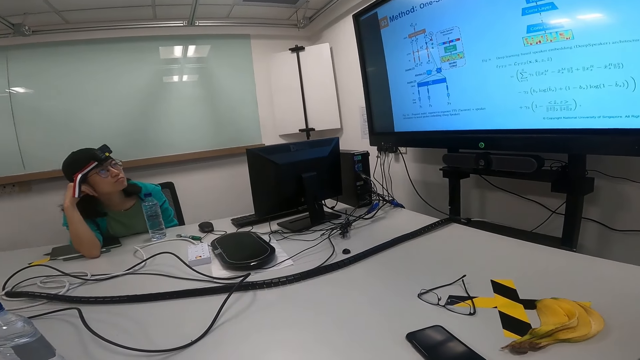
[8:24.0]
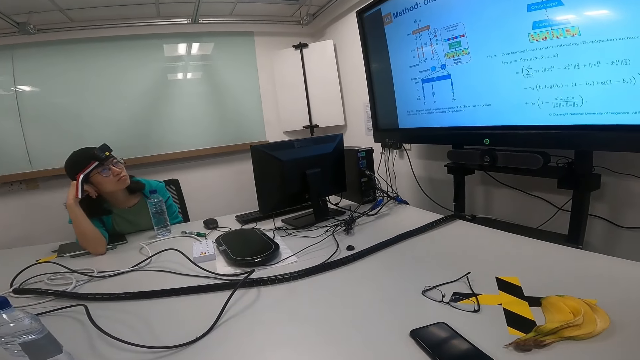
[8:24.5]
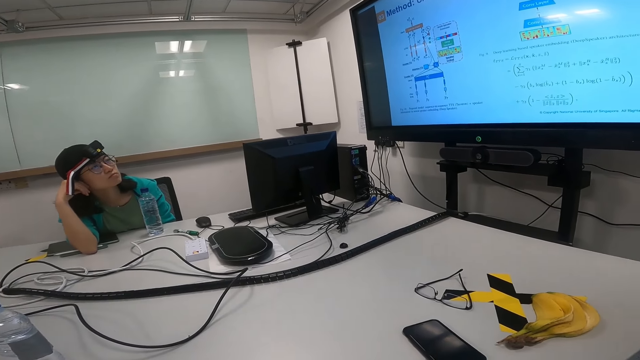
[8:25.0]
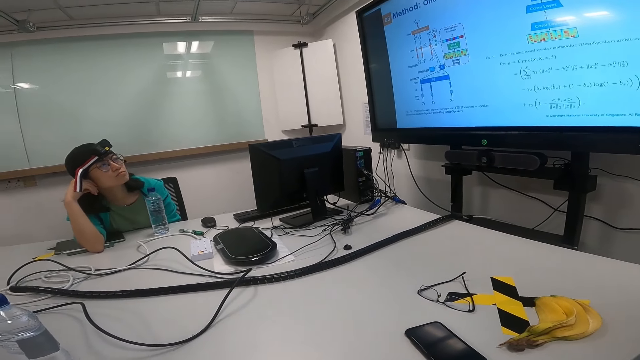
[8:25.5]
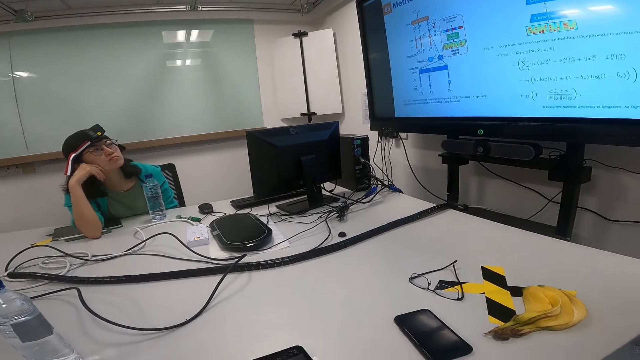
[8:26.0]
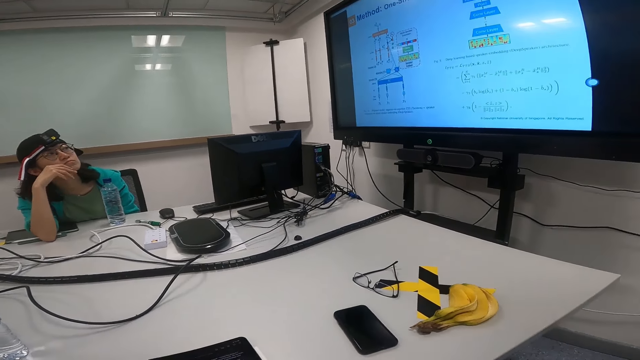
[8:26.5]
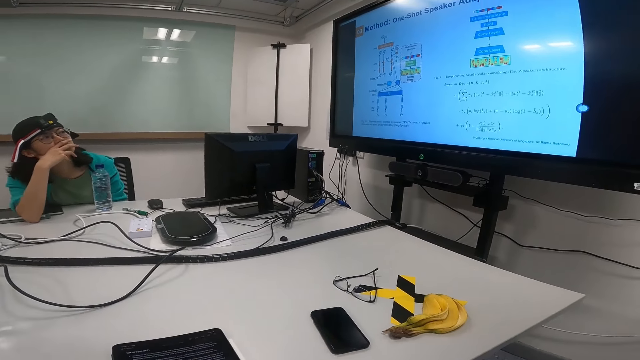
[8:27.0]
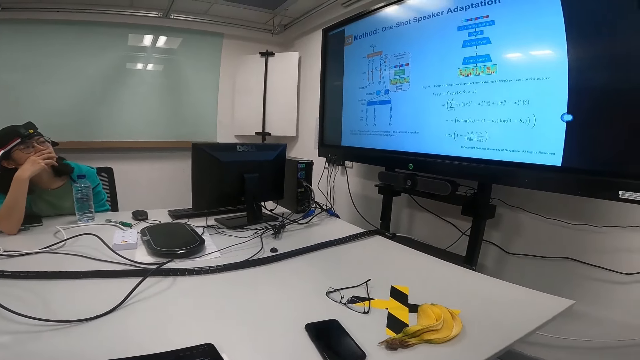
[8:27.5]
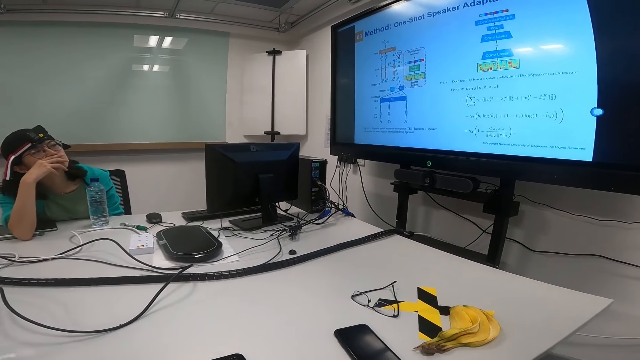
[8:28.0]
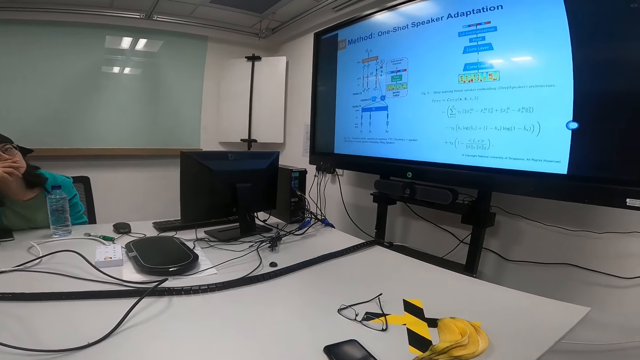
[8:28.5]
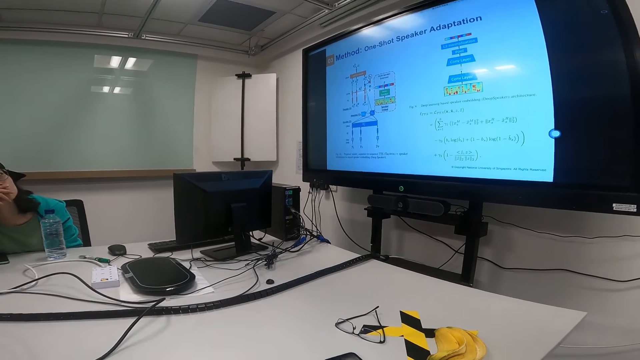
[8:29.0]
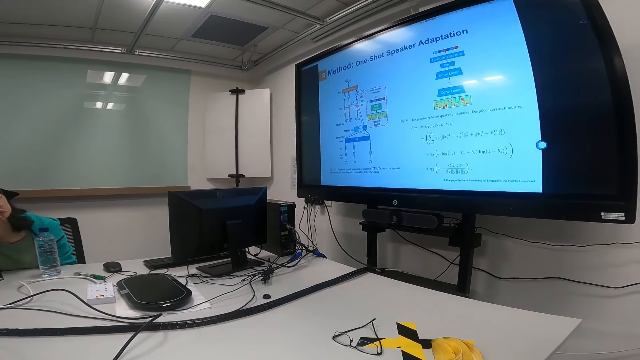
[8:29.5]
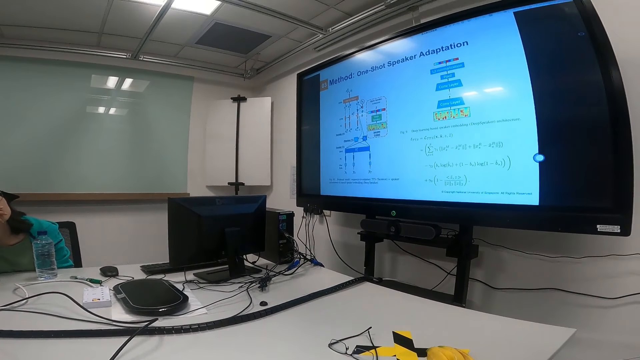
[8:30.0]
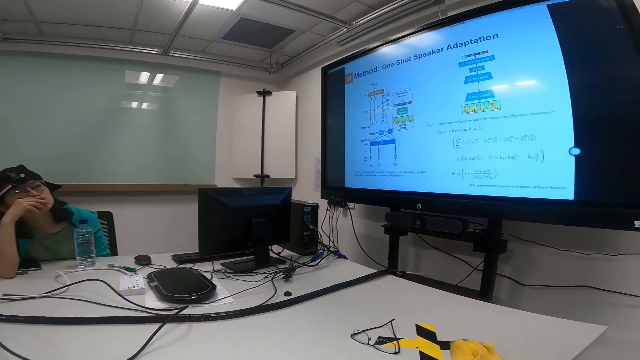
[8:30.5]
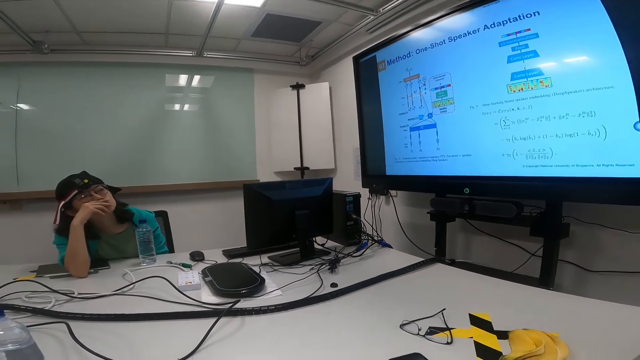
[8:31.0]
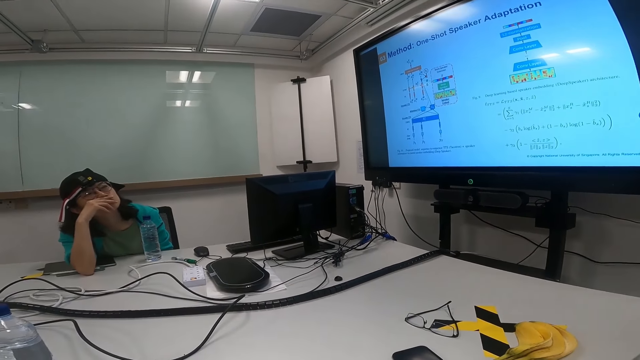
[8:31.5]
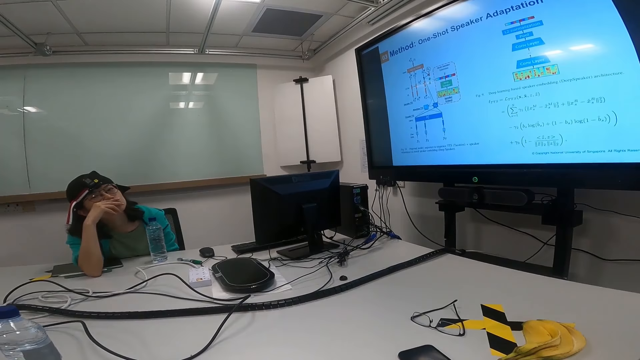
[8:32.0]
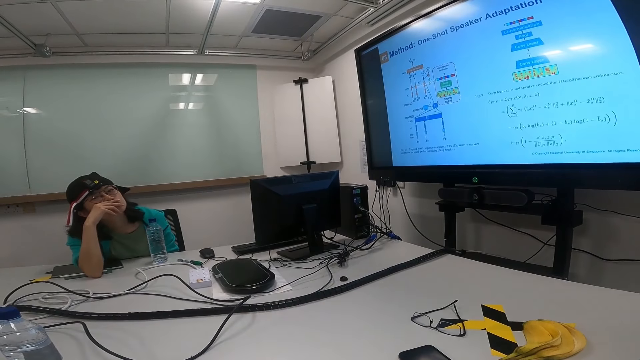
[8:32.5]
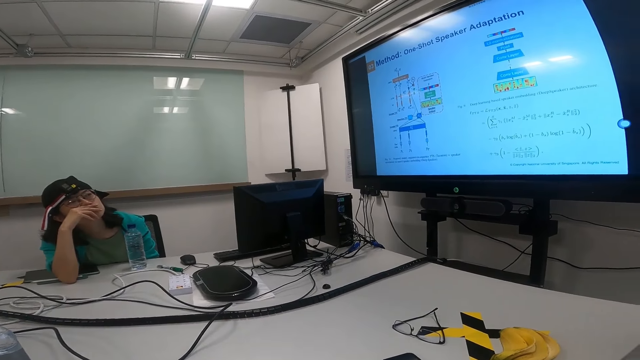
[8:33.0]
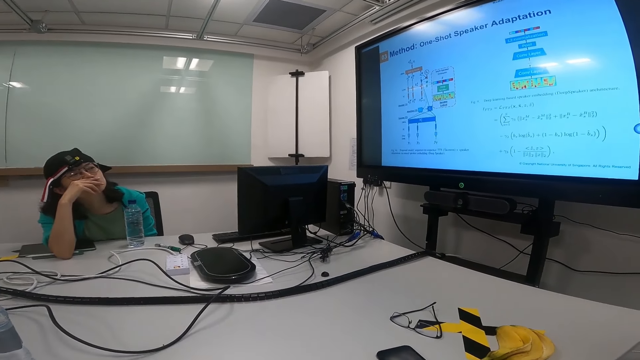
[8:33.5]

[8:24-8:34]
A lady moves her hand. She puts the hand on the mouth.

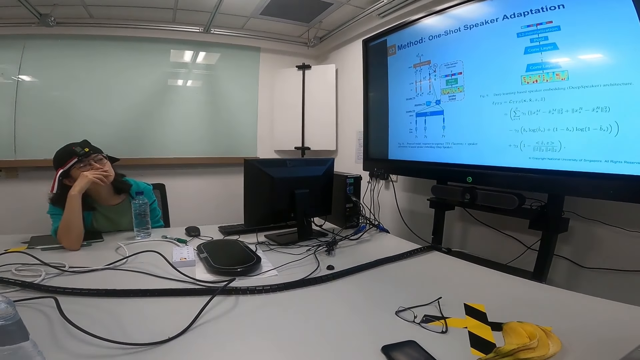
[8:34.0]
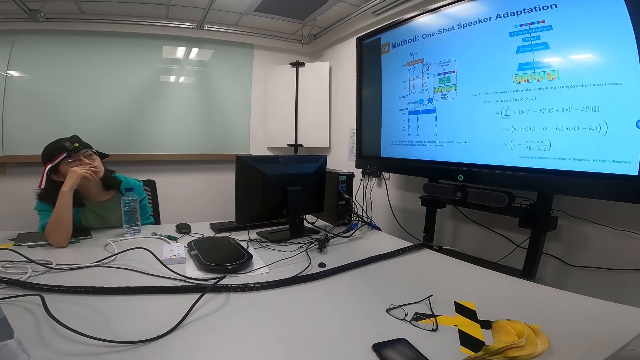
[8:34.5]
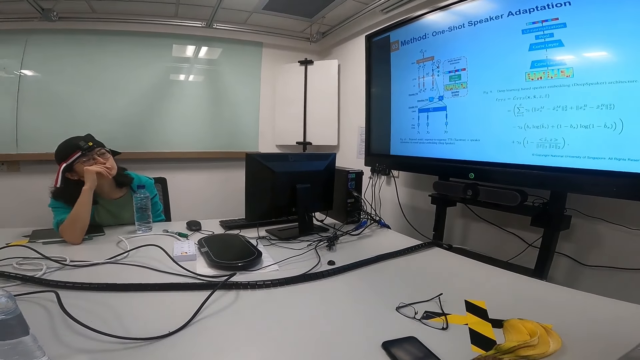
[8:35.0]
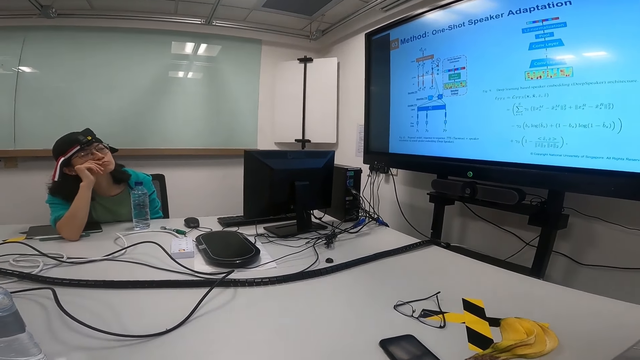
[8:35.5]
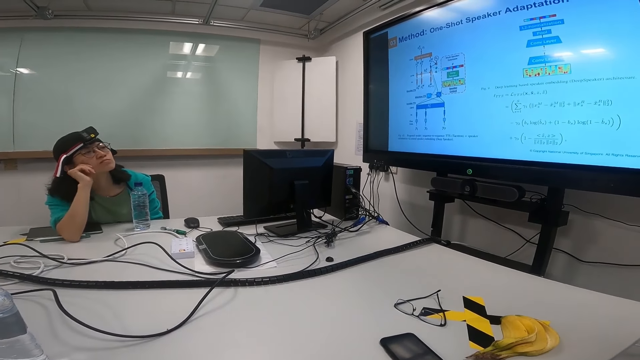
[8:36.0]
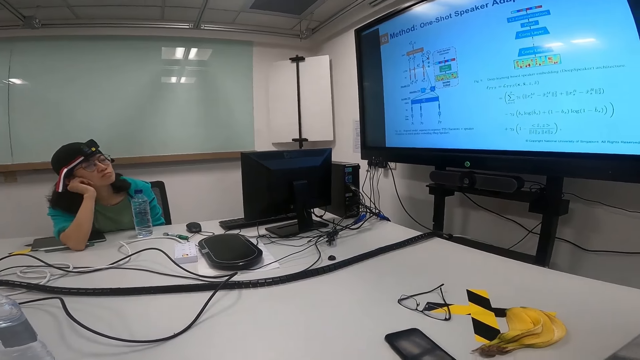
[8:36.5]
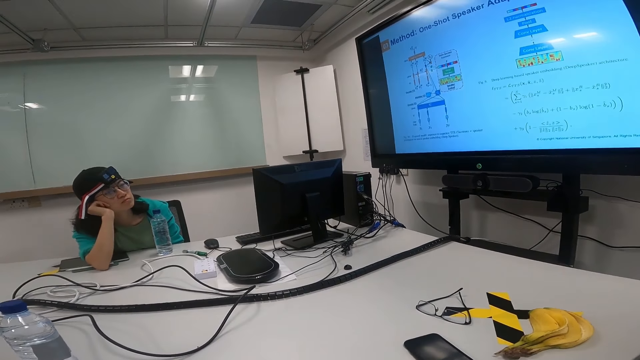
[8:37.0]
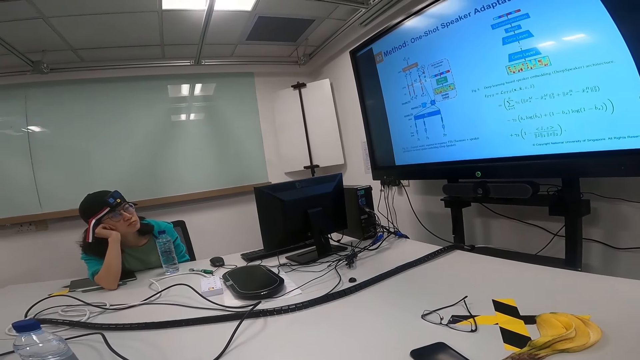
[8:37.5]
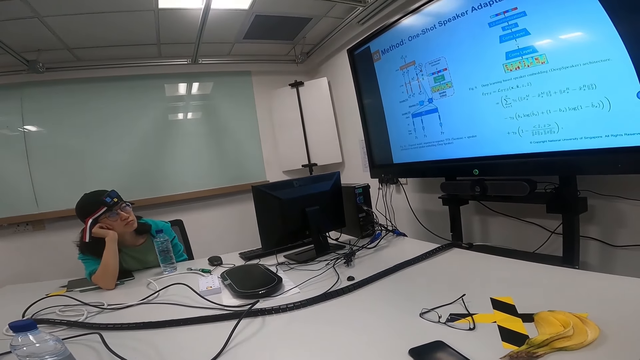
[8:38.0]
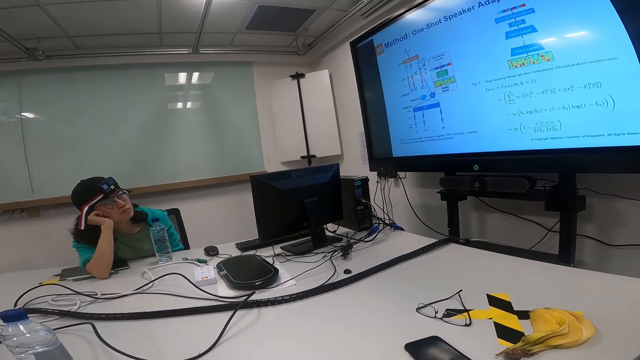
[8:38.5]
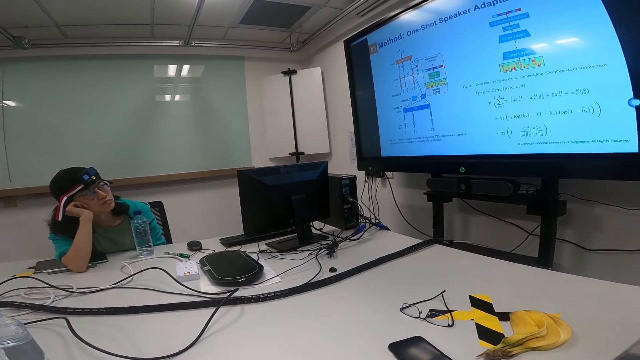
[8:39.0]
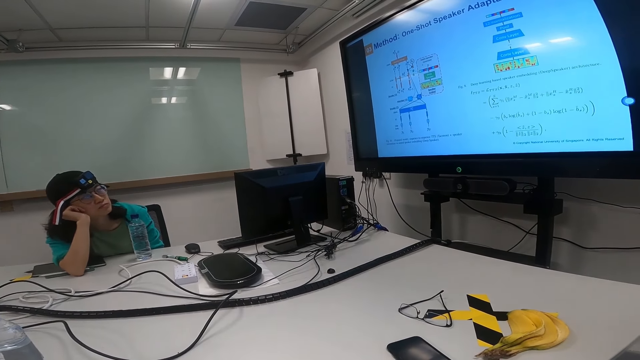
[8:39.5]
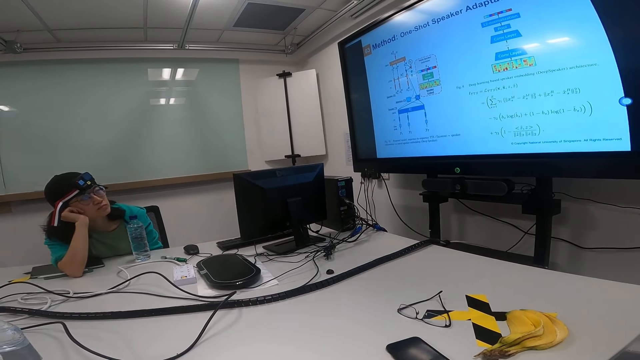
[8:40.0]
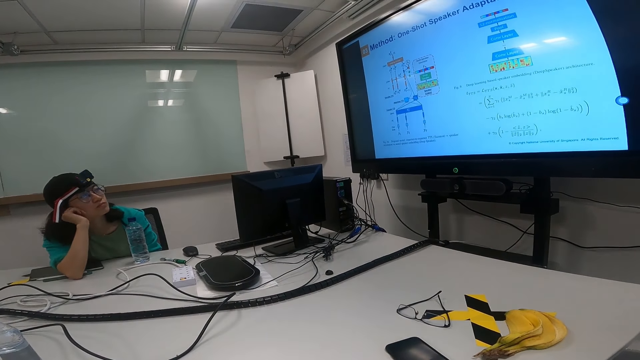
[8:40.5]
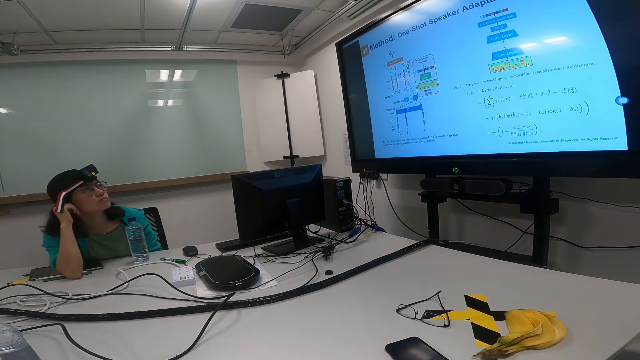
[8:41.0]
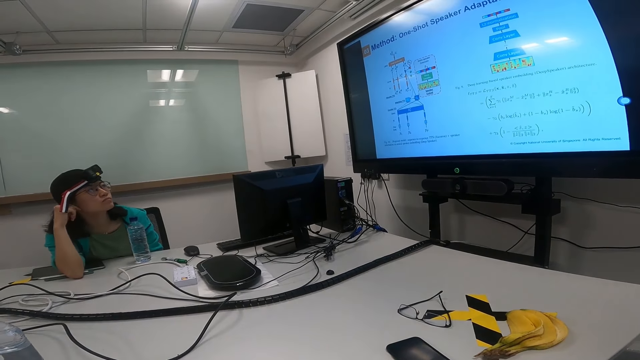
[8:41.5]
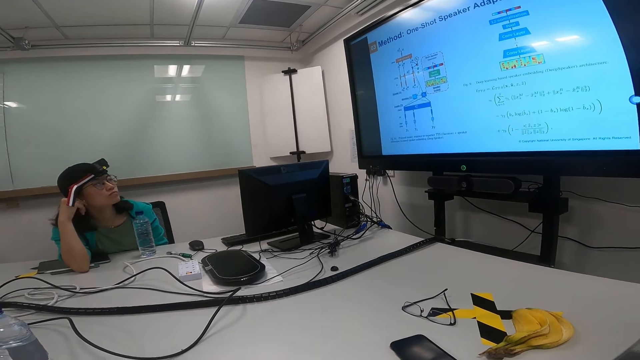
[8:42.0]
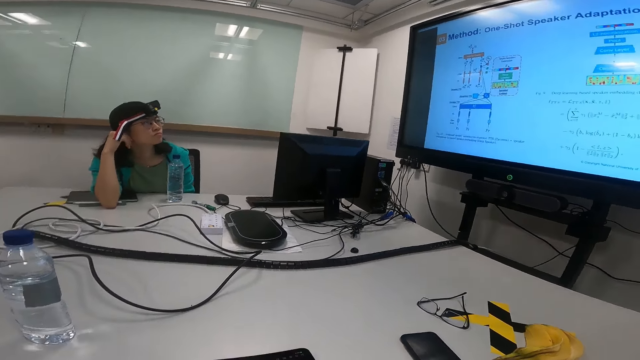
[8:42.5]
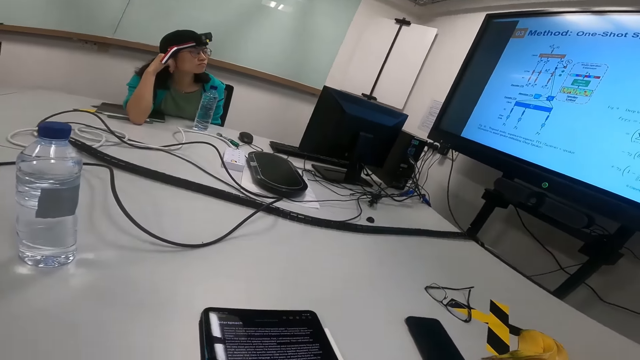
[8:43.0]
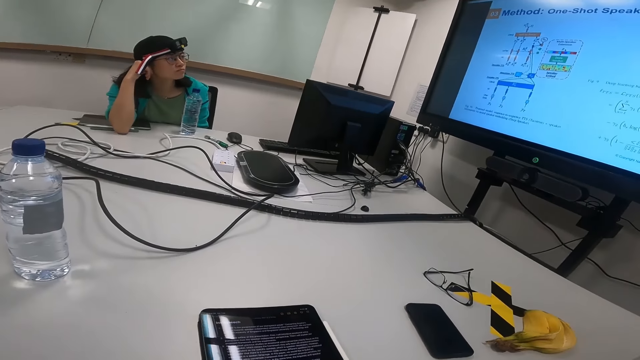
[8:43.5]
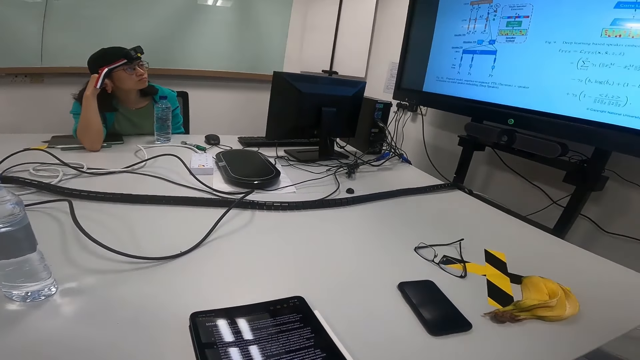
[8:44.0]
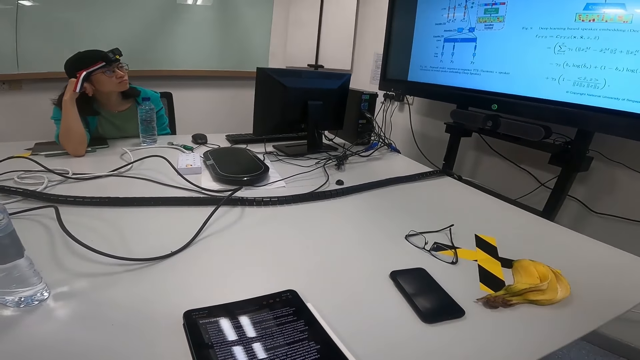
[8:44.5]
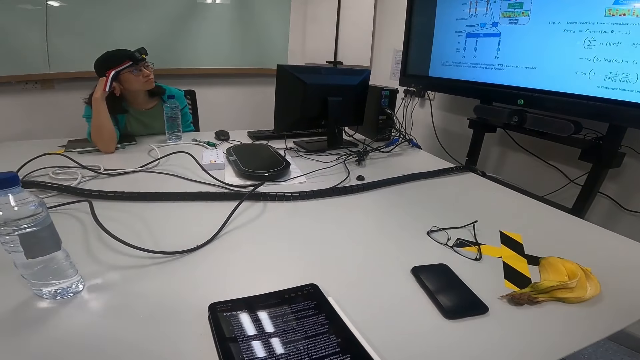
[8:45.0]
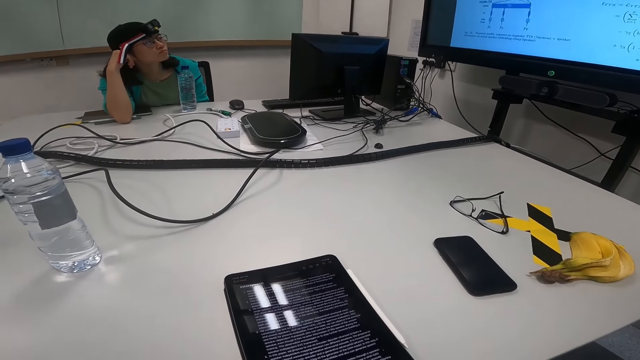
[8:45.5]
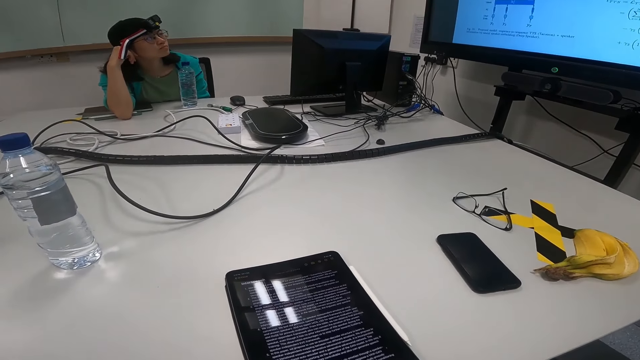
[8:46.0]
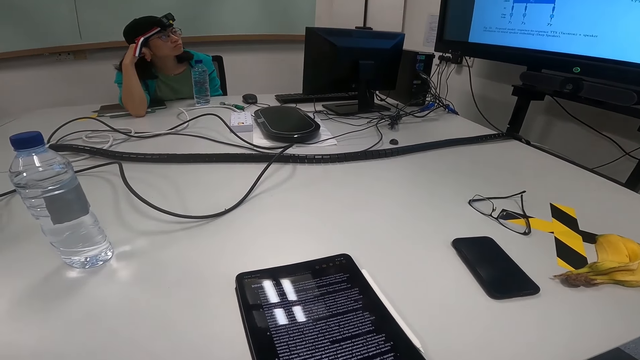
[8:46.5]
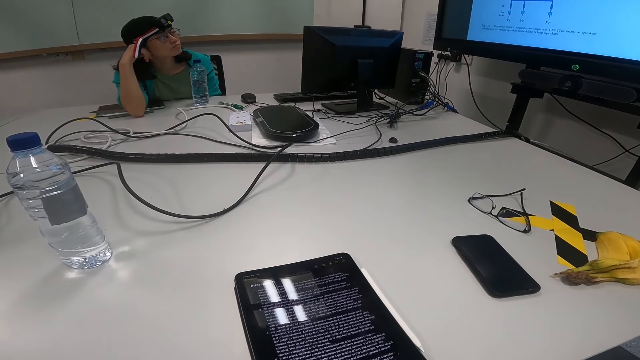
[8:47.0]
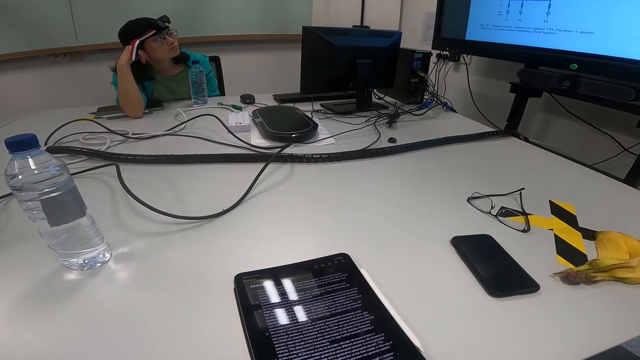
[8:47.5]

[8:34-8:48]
A lady moves her hand. She puts her hand on the cheek. She touches her ear. The camera wearer reads on the laptop.
